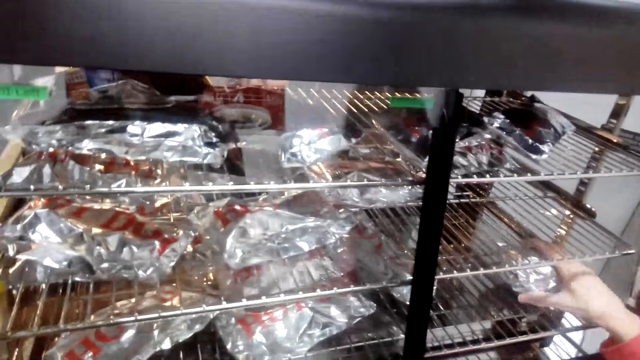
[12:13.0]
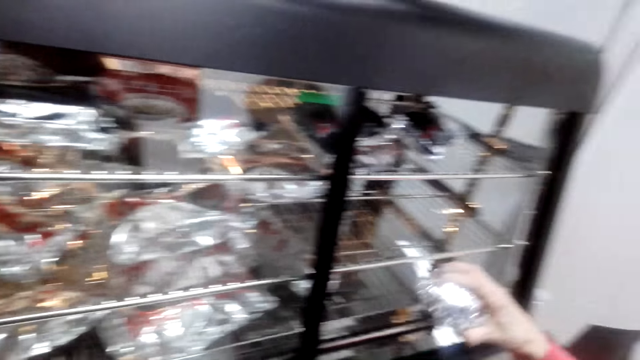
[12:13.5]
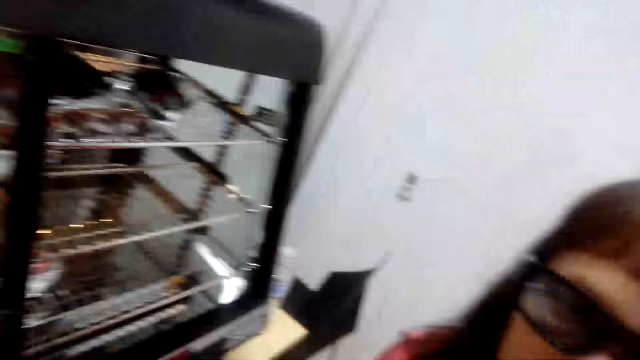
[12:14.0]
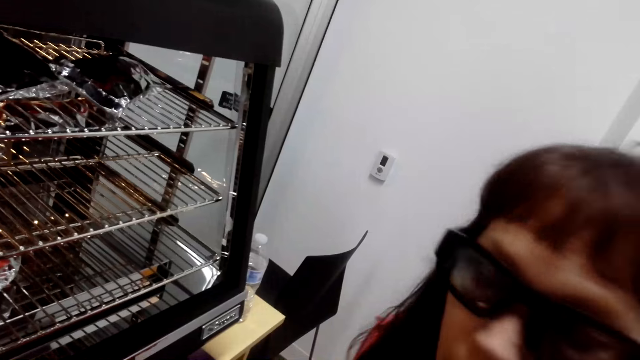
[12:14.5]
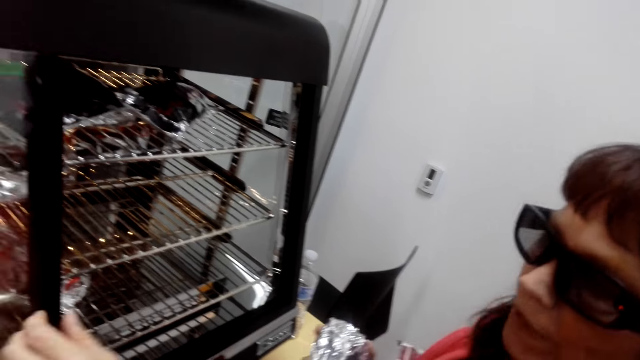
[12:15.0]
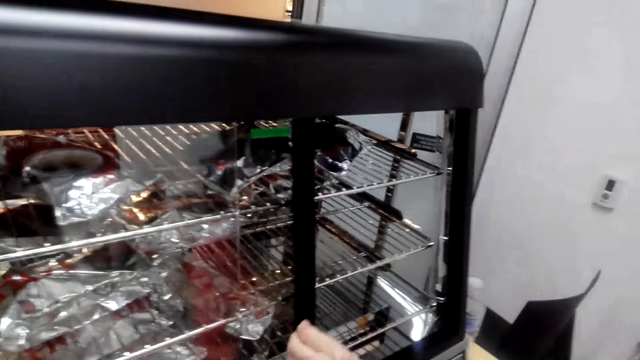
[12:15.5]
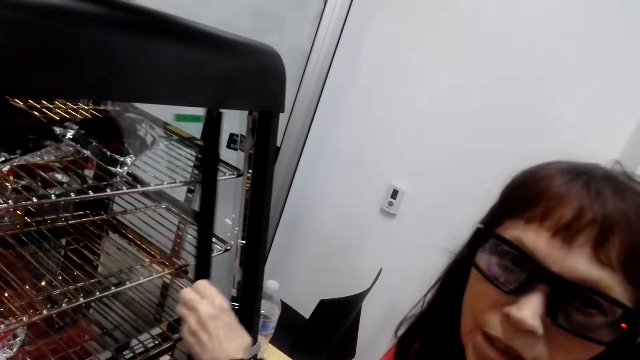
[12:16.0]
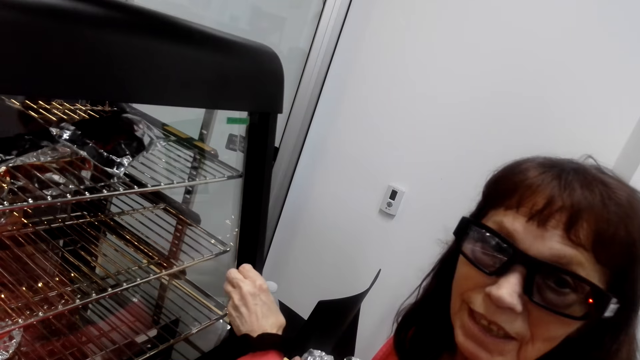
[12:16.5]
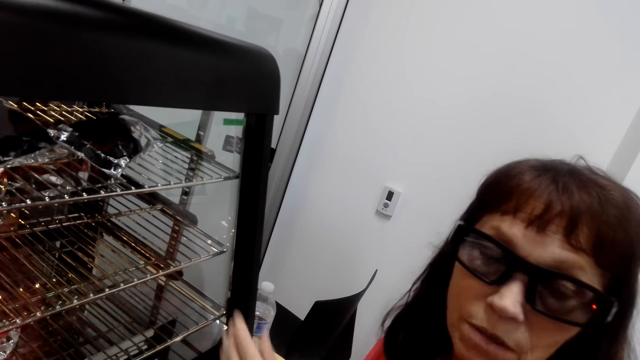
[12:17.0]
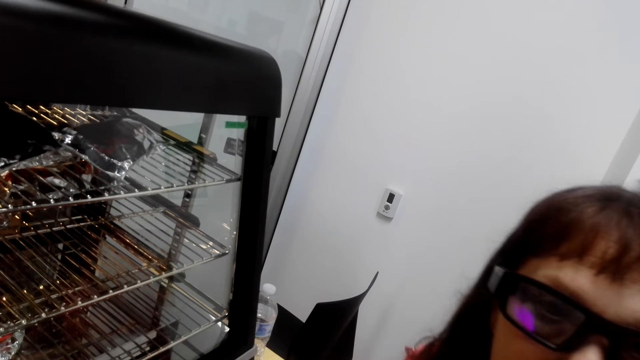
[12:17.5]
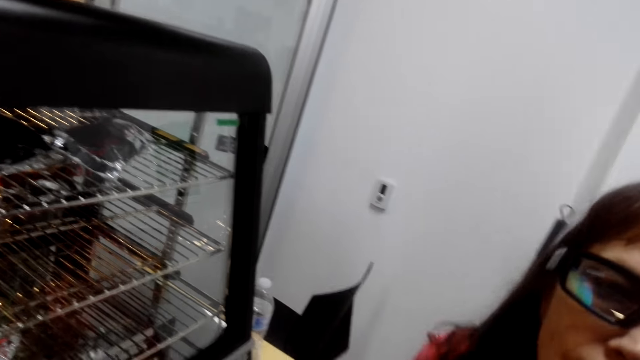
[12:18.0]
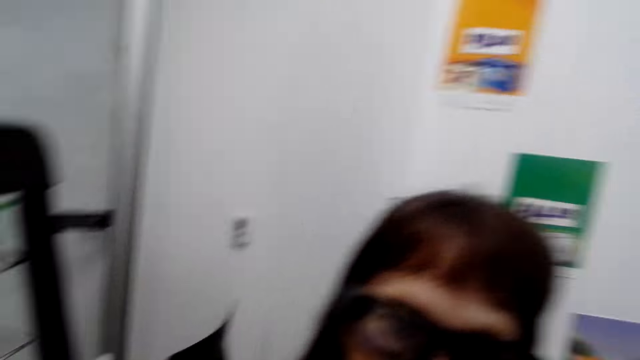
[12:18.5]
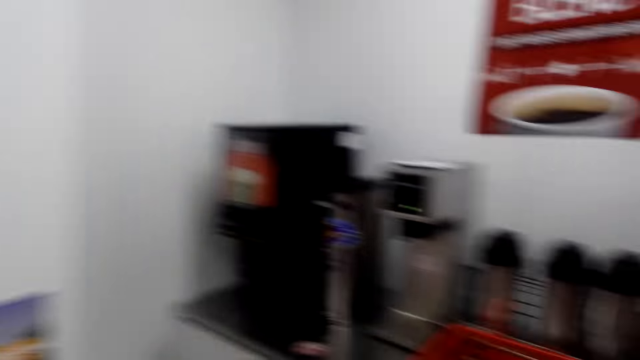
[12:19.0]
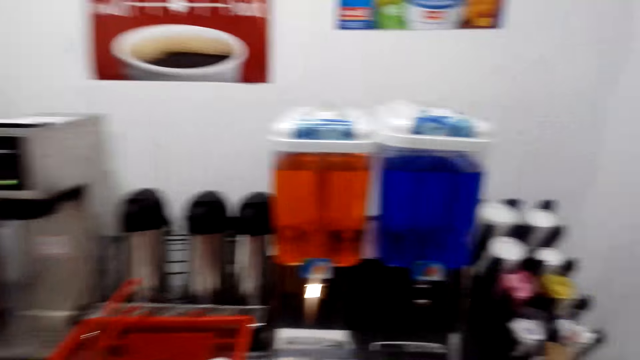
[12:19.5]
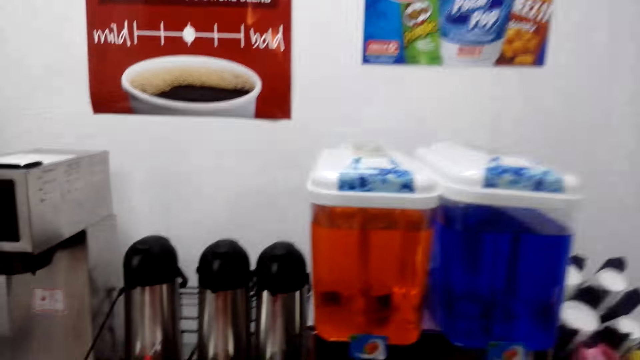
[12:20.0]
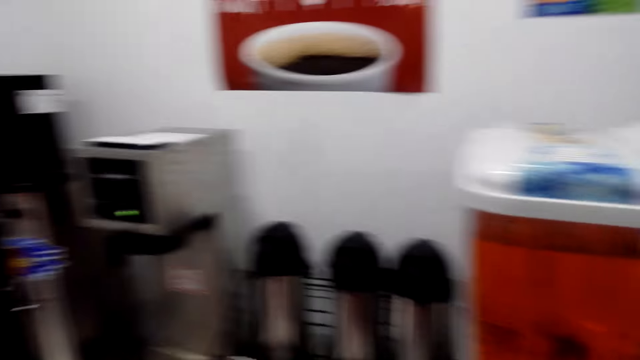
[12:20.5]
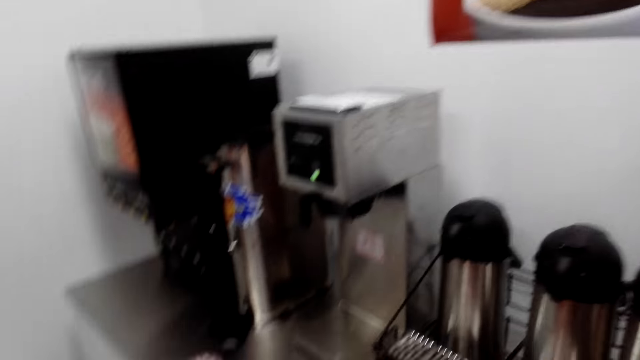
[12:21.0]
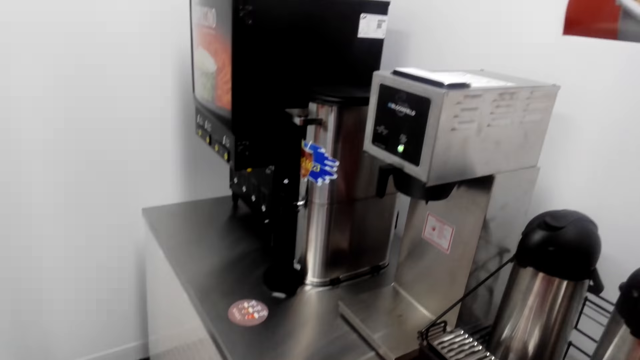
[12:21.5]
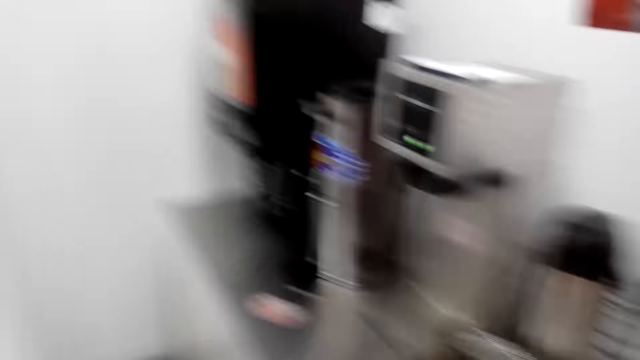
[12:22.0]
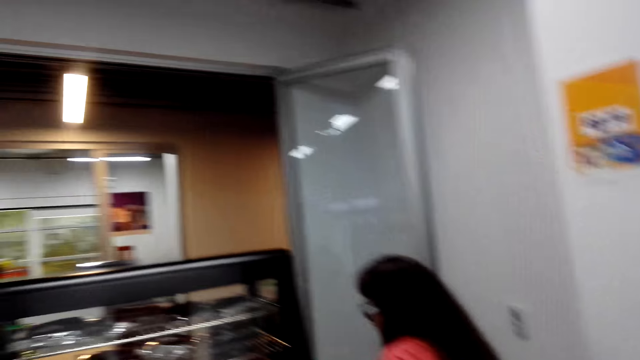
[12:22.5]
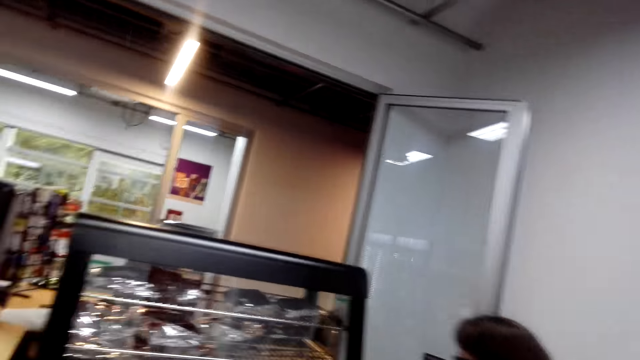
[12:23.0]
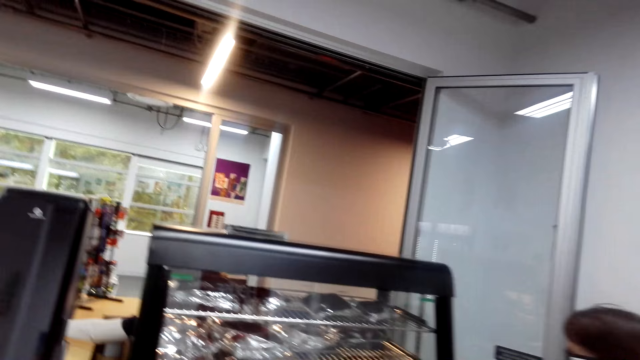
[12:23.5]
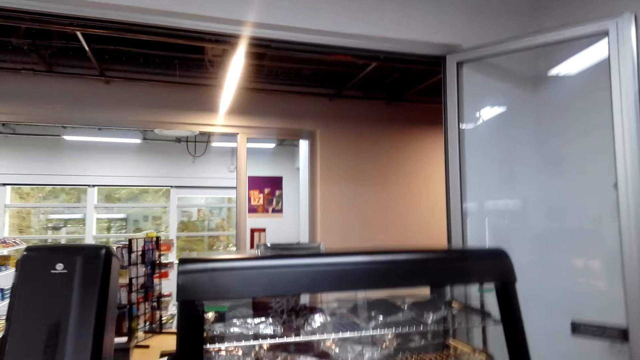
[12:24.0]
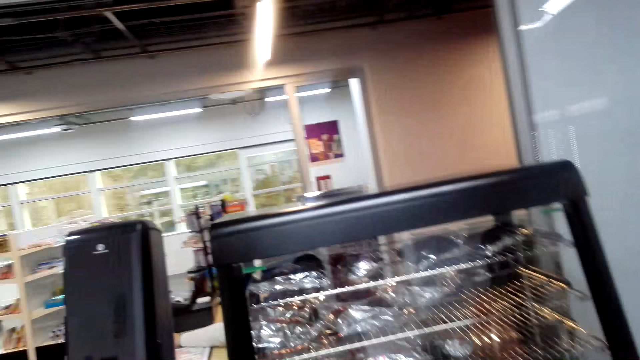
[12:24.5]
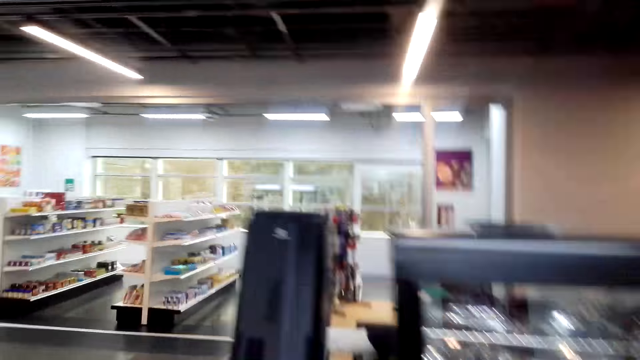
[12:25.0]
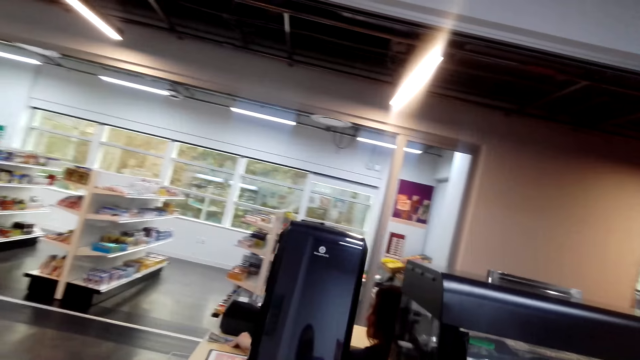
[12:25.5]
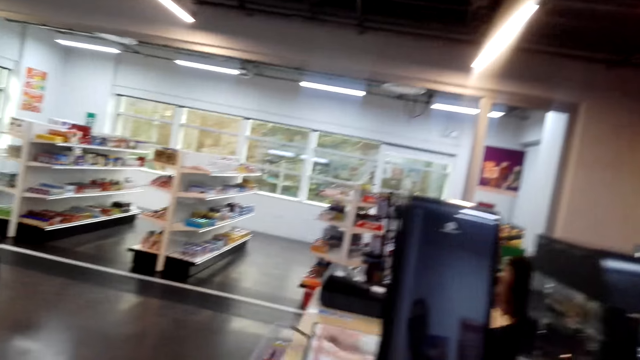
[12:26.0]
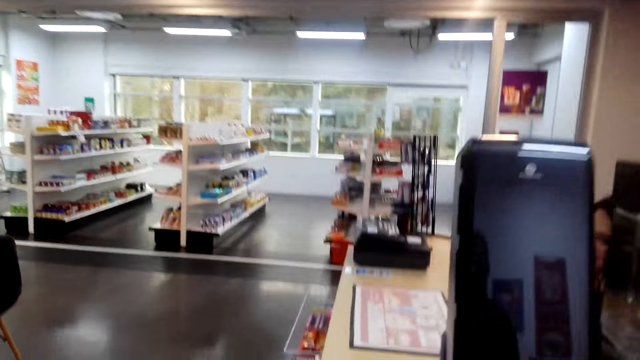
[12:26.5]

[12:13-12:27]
A person picks up meat. The person closes the display window or meat grill. The person whispers to the camera wearer. The camera wearer looks around. The person talks with the camera wearer. The camera wearer talks with the person.

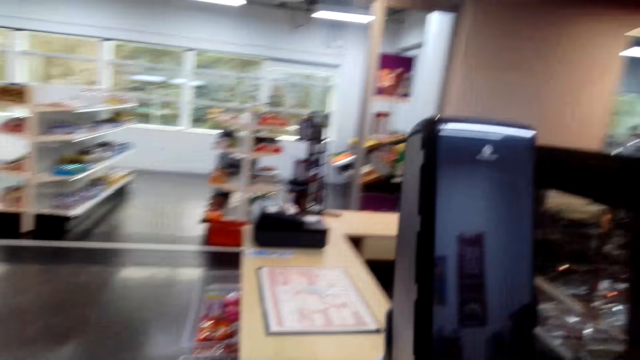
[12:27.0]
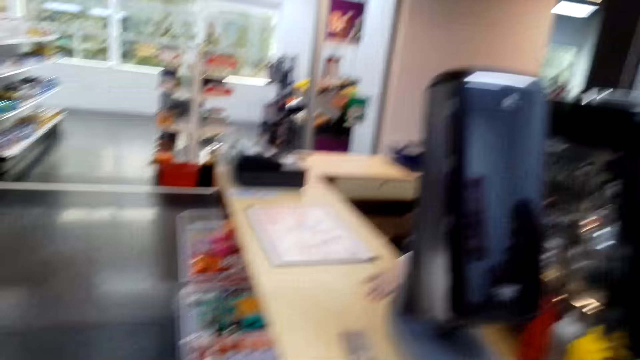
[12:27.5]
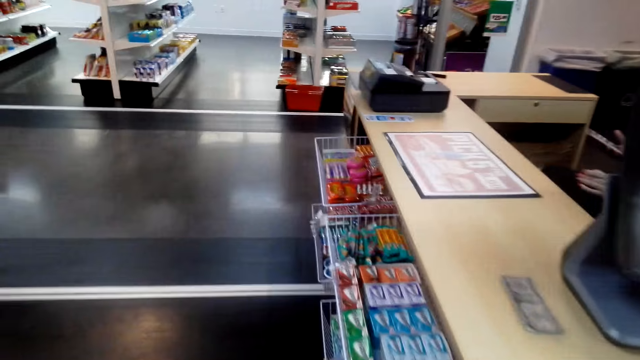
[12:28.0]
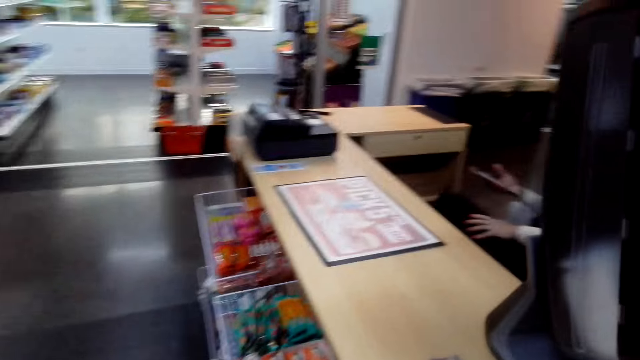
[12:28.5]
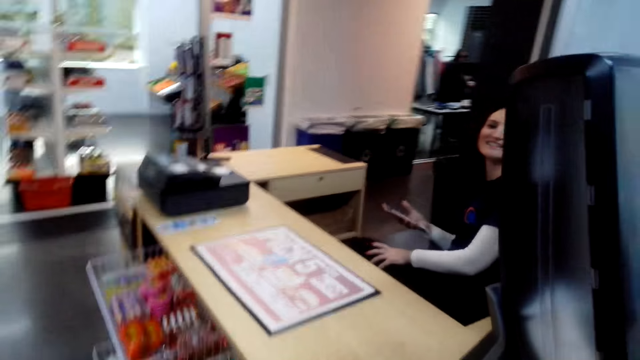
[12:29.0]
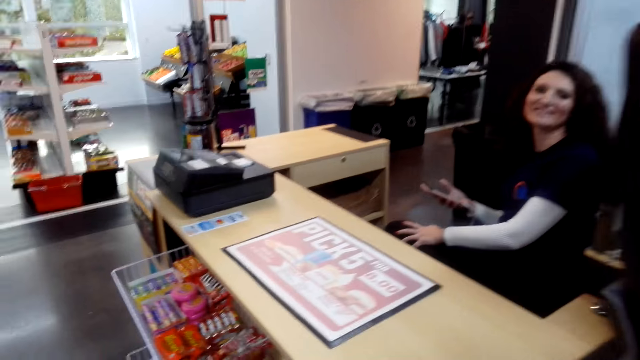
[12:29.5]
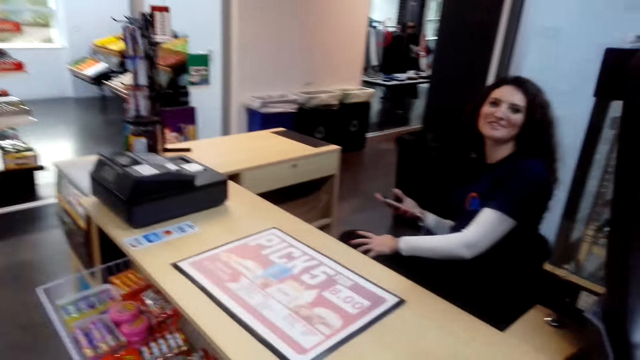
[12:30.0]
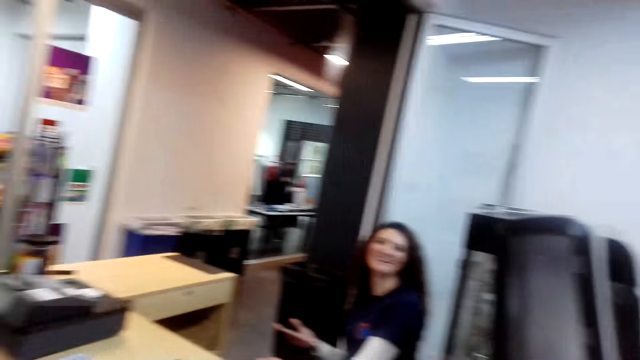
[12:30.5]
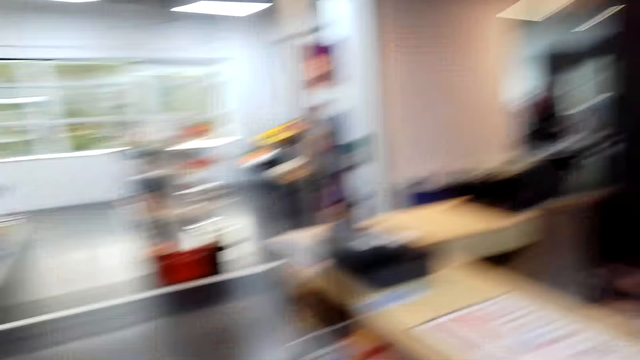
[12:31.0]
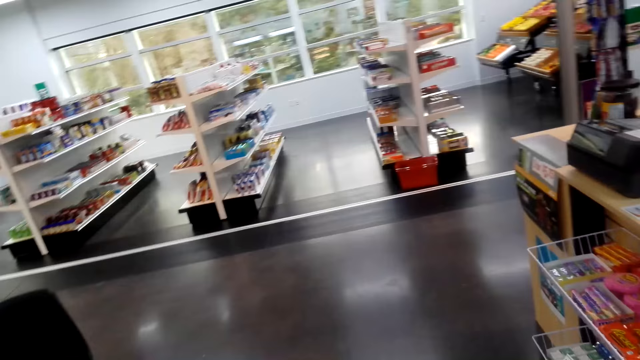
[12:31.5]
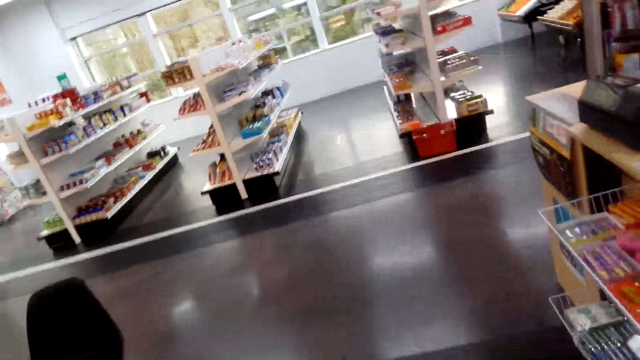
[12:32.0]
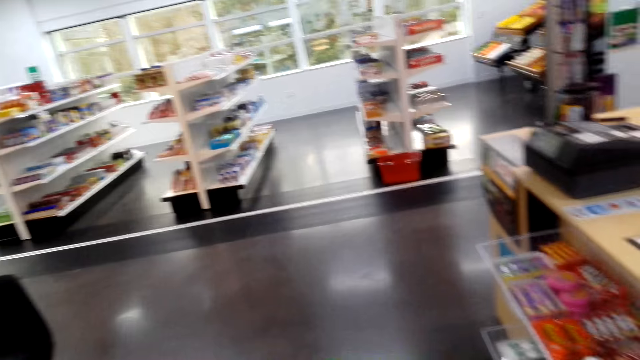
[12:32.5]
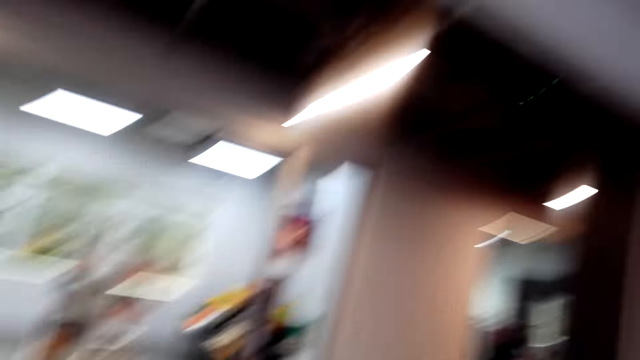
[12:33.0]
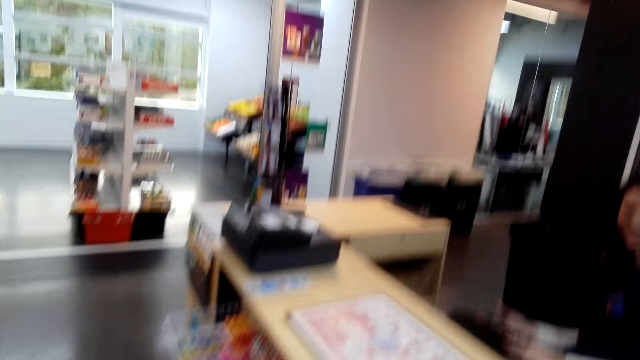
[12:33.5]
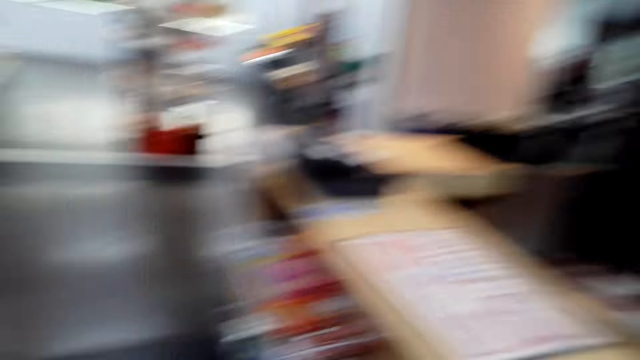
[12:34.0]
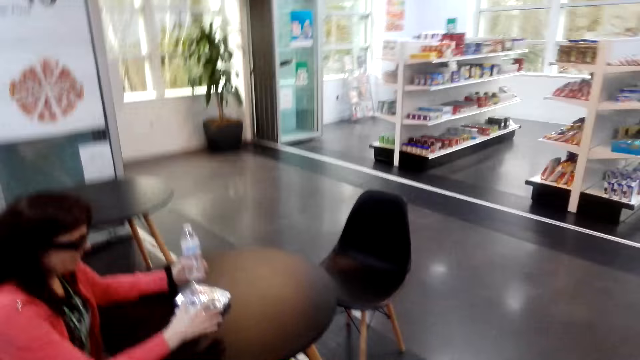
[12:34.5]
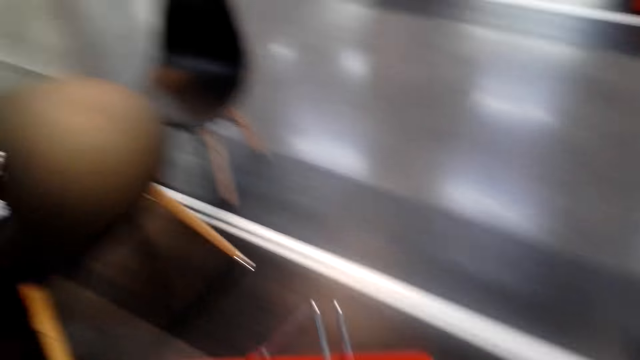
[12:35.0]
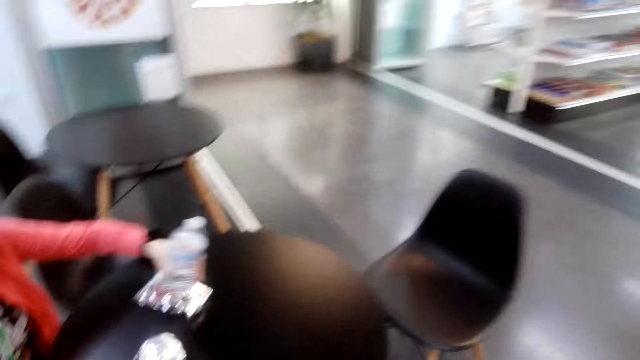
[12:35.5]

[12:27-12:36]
A person talks with the camera wearer. The person laughs and talks with the camera wearer. The camera wearer laughs.
